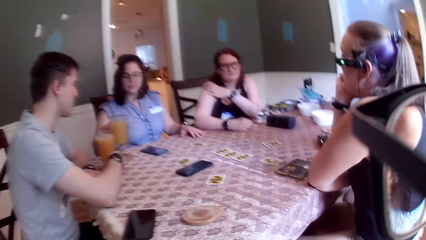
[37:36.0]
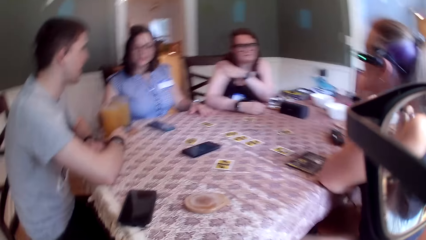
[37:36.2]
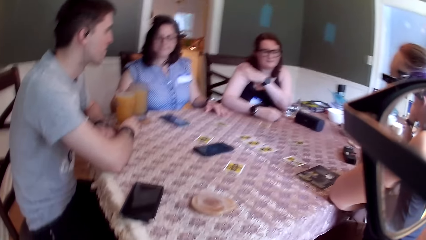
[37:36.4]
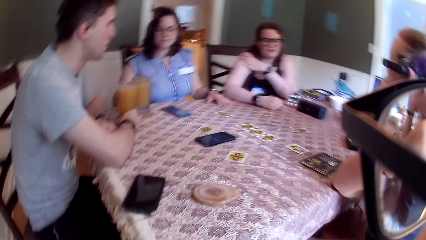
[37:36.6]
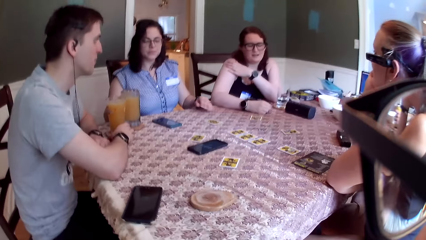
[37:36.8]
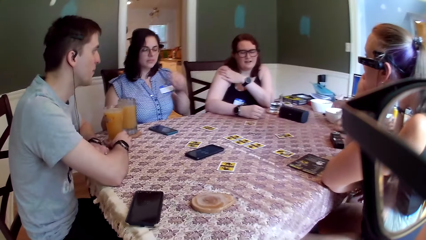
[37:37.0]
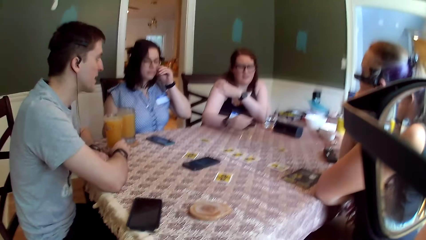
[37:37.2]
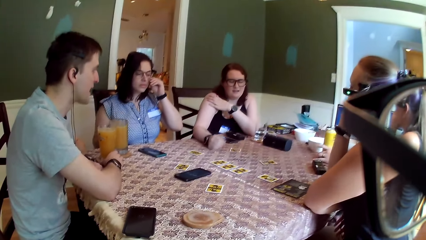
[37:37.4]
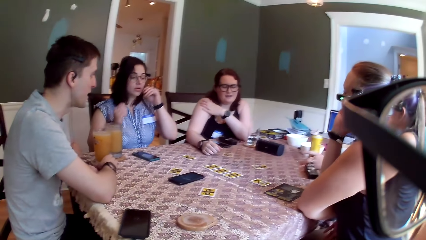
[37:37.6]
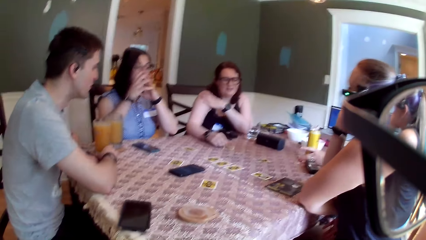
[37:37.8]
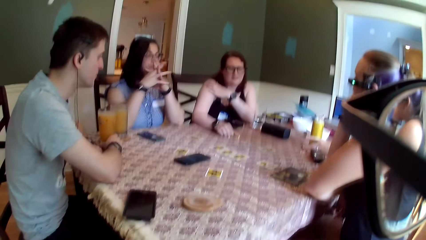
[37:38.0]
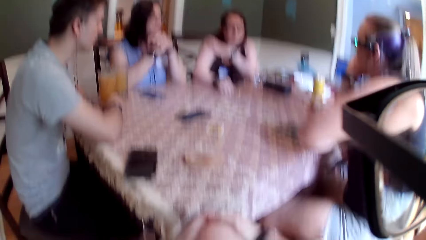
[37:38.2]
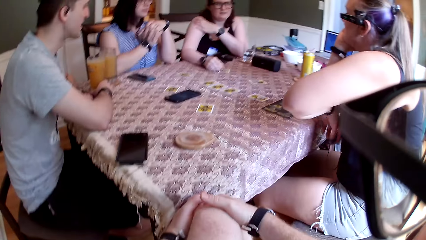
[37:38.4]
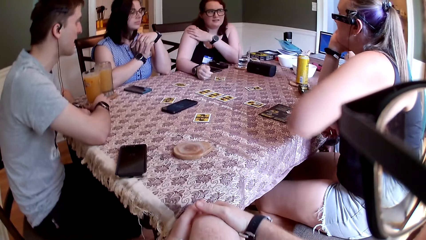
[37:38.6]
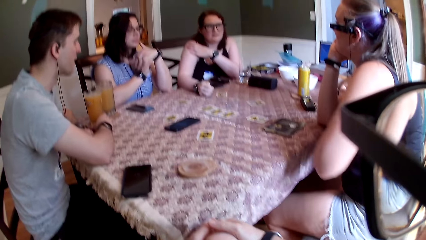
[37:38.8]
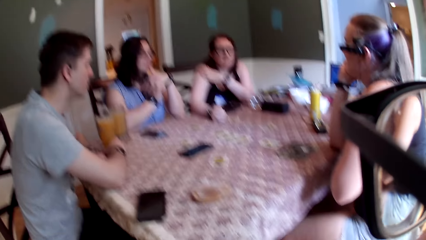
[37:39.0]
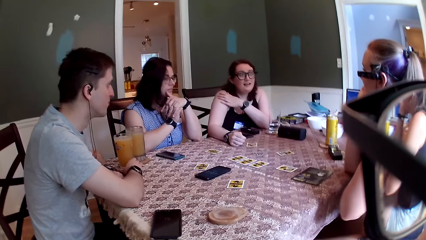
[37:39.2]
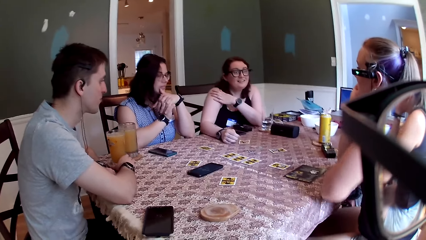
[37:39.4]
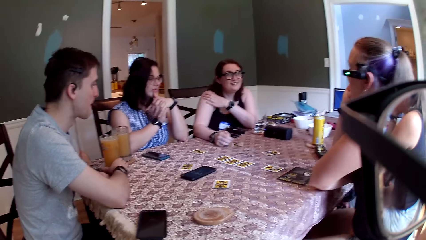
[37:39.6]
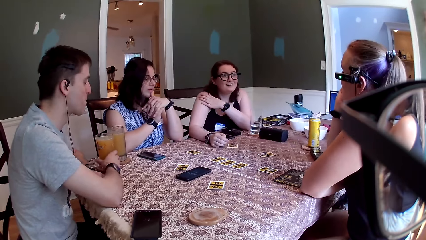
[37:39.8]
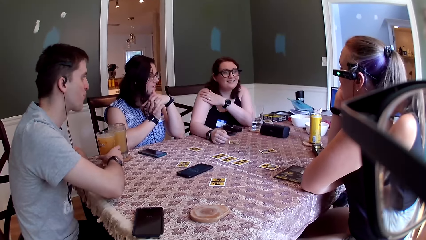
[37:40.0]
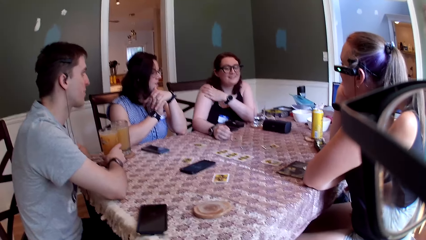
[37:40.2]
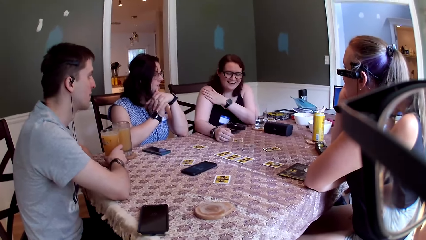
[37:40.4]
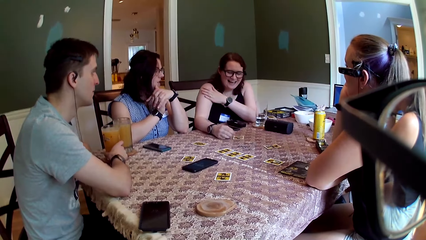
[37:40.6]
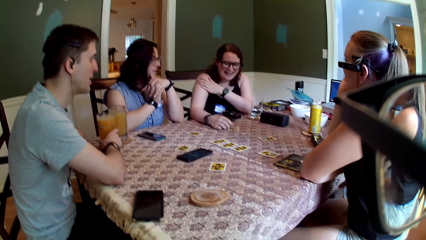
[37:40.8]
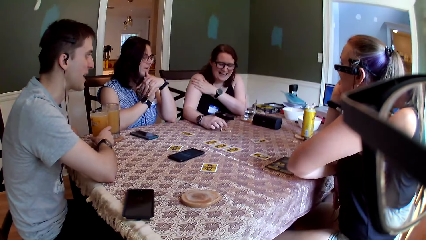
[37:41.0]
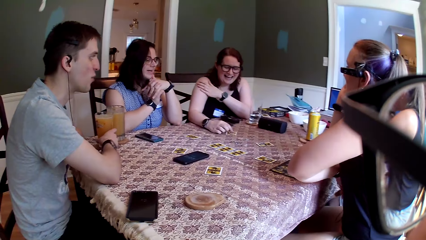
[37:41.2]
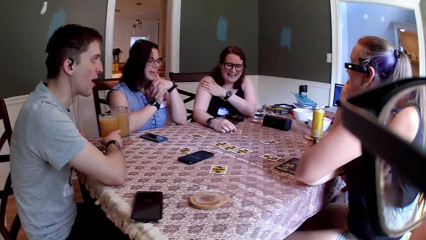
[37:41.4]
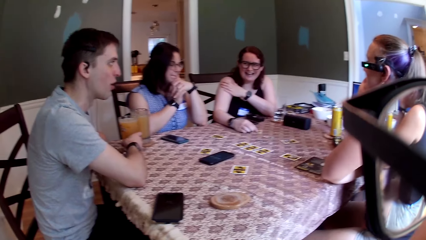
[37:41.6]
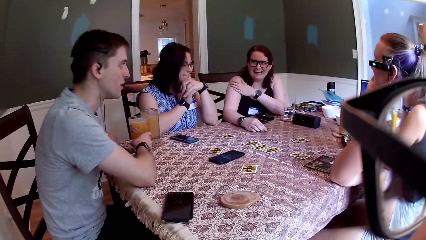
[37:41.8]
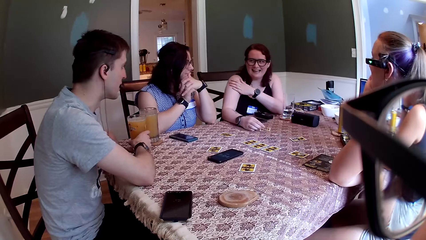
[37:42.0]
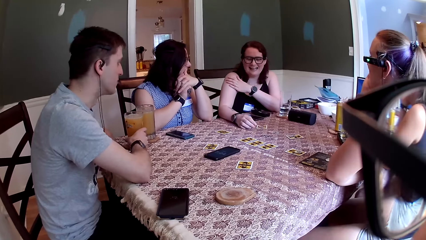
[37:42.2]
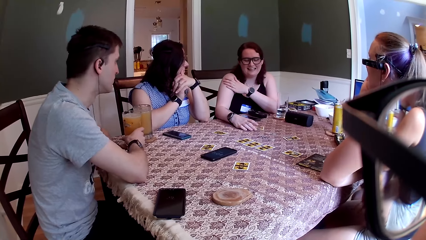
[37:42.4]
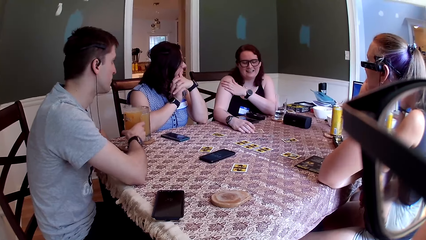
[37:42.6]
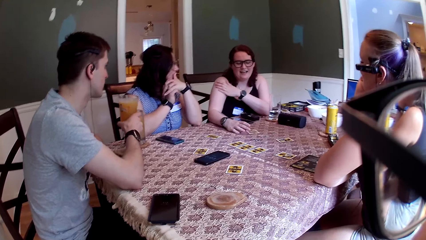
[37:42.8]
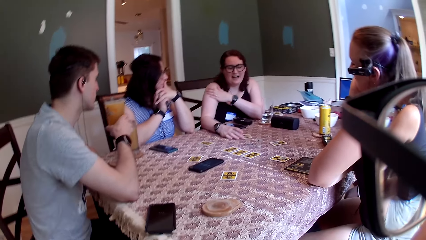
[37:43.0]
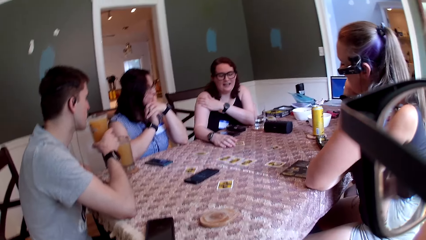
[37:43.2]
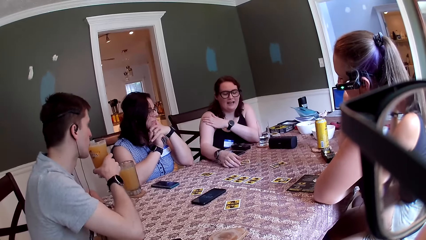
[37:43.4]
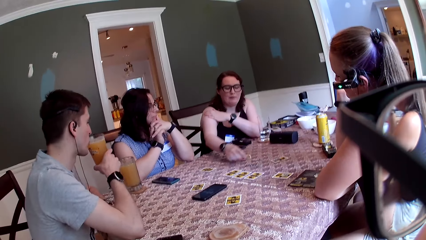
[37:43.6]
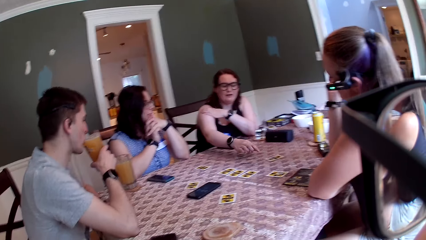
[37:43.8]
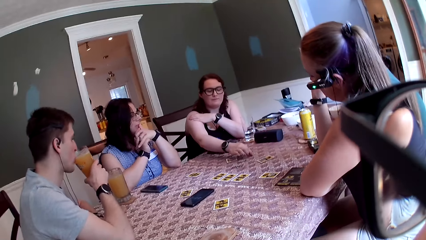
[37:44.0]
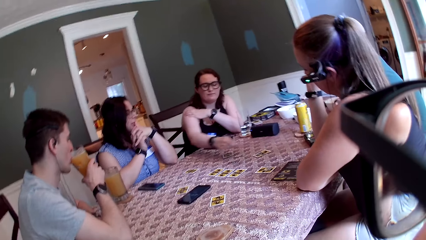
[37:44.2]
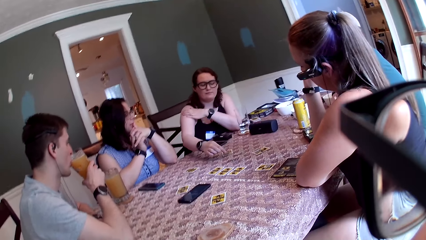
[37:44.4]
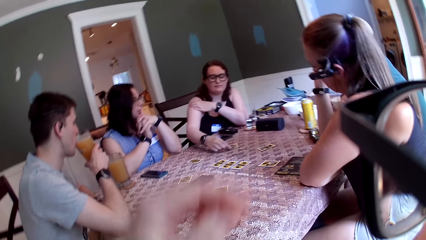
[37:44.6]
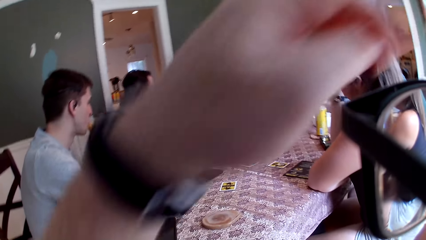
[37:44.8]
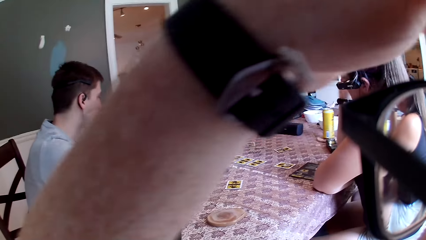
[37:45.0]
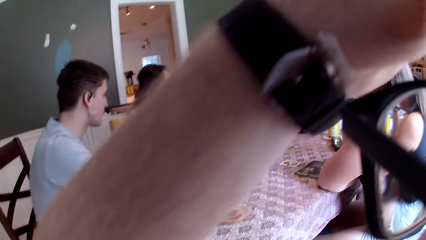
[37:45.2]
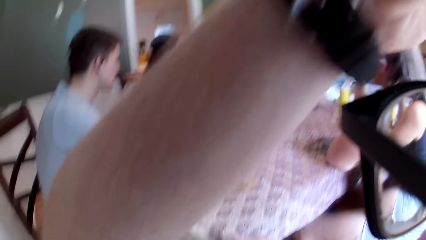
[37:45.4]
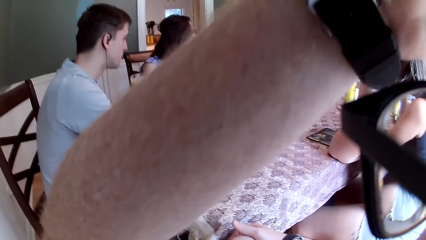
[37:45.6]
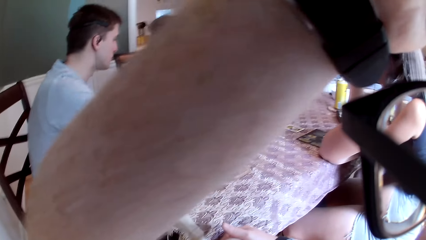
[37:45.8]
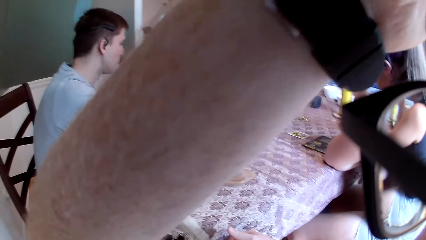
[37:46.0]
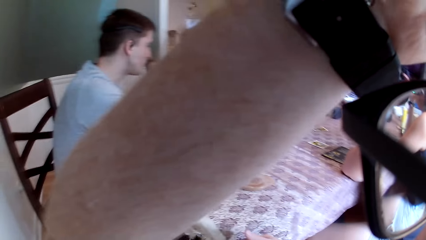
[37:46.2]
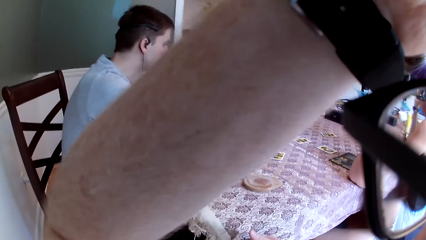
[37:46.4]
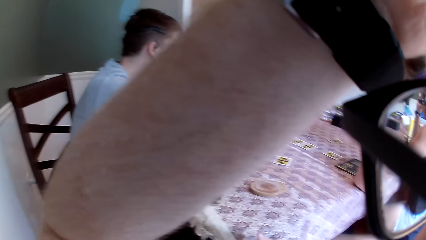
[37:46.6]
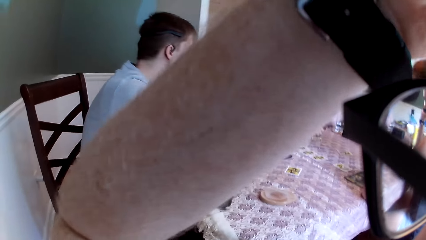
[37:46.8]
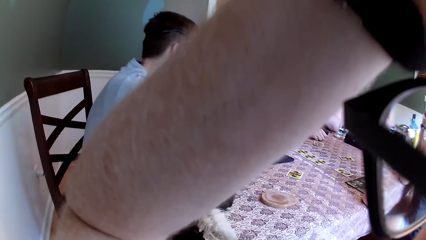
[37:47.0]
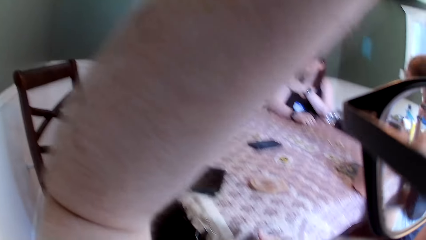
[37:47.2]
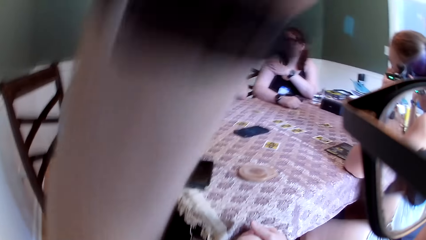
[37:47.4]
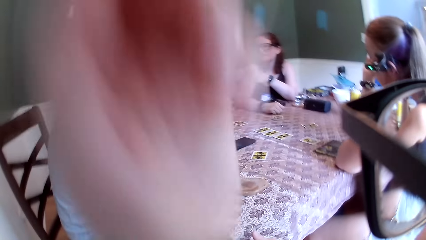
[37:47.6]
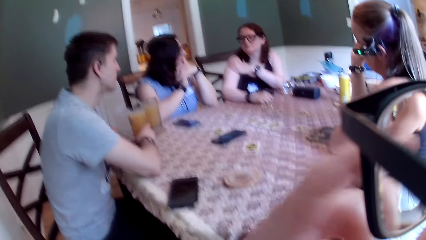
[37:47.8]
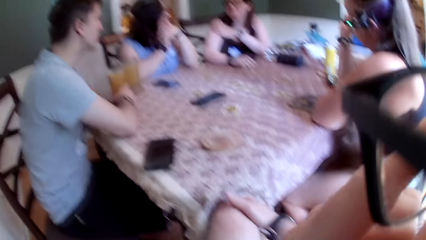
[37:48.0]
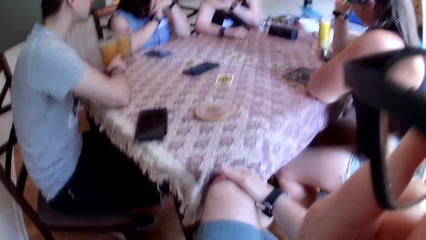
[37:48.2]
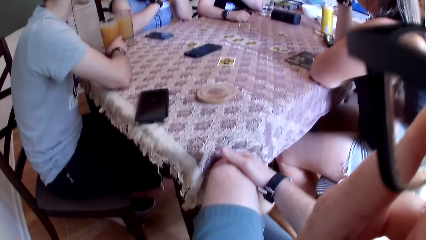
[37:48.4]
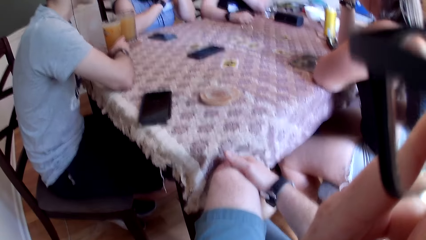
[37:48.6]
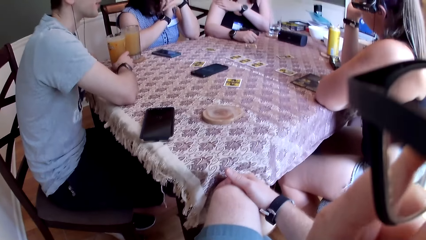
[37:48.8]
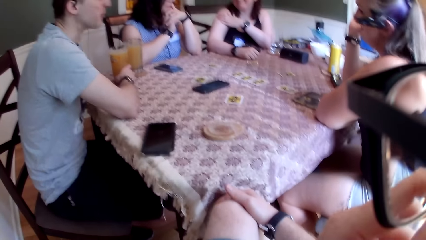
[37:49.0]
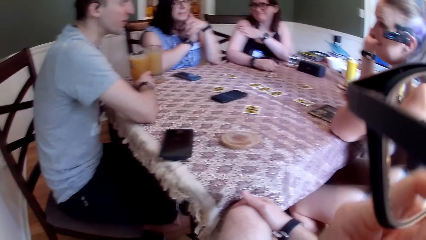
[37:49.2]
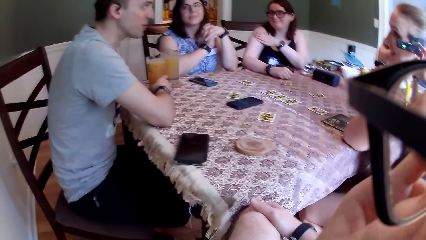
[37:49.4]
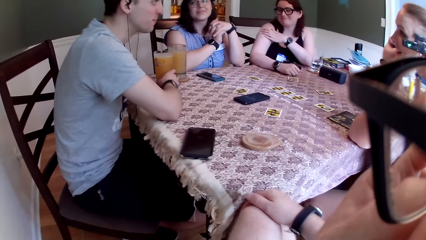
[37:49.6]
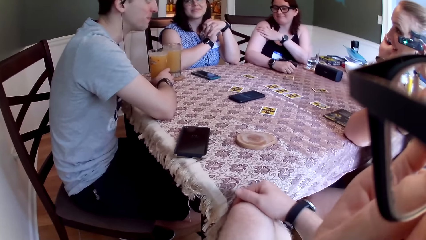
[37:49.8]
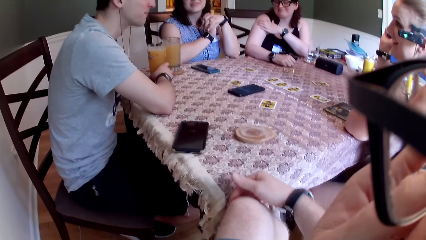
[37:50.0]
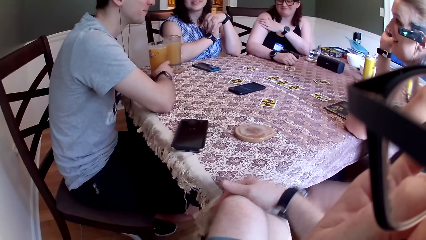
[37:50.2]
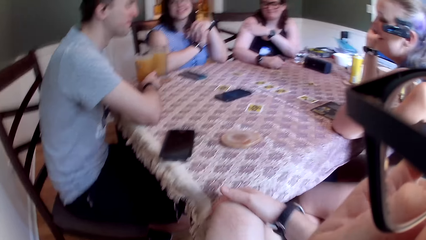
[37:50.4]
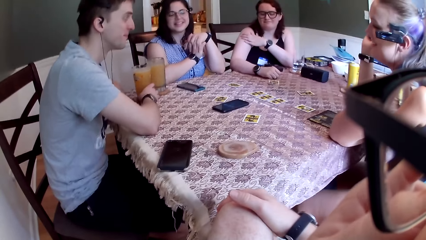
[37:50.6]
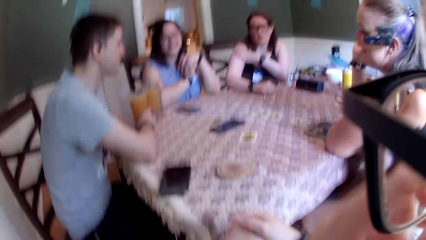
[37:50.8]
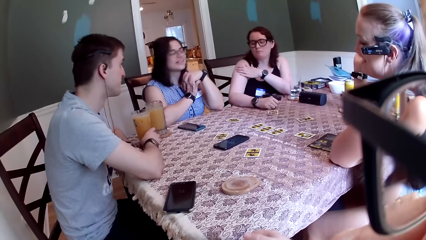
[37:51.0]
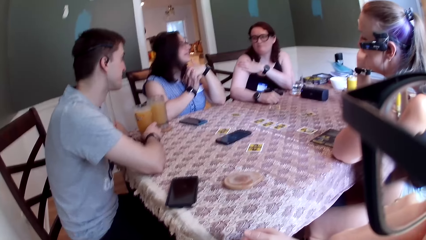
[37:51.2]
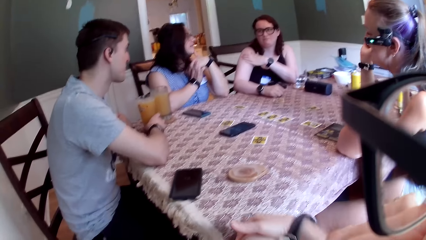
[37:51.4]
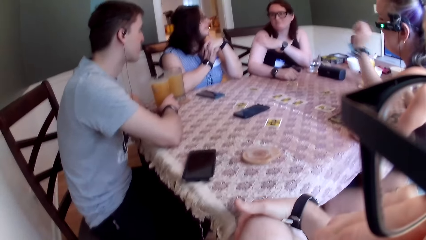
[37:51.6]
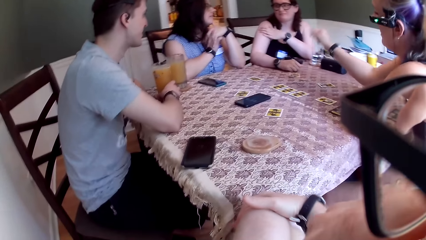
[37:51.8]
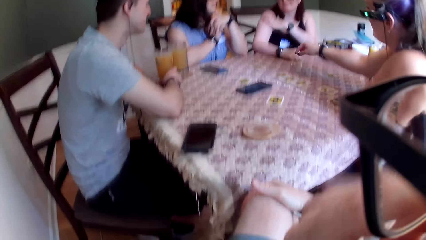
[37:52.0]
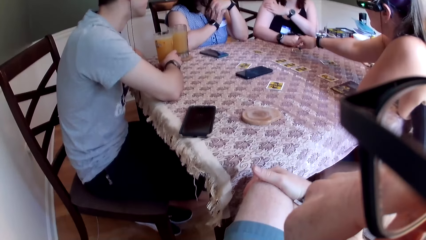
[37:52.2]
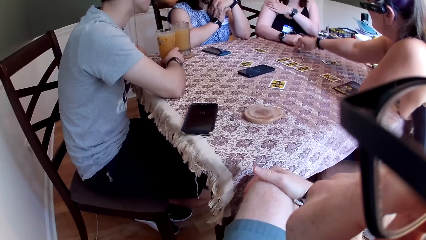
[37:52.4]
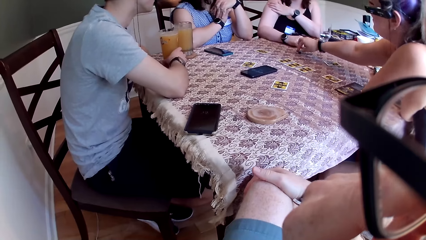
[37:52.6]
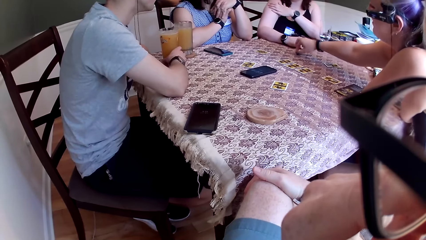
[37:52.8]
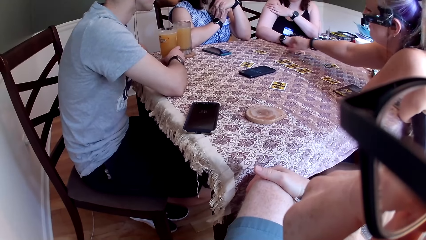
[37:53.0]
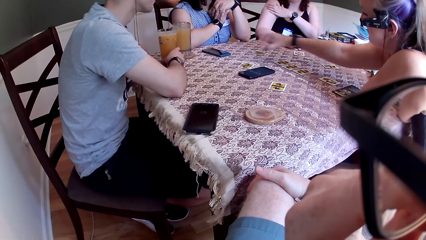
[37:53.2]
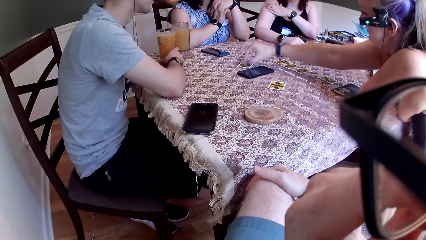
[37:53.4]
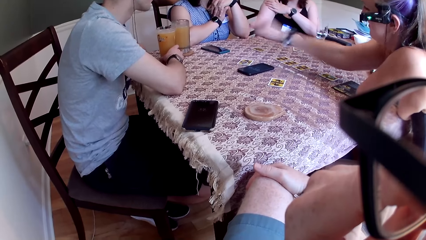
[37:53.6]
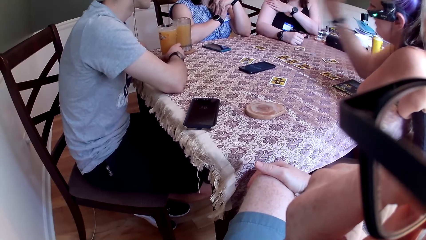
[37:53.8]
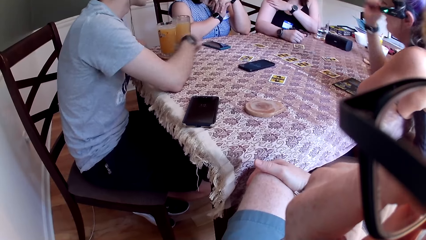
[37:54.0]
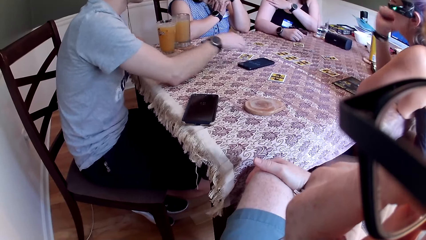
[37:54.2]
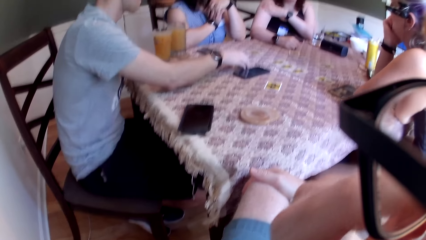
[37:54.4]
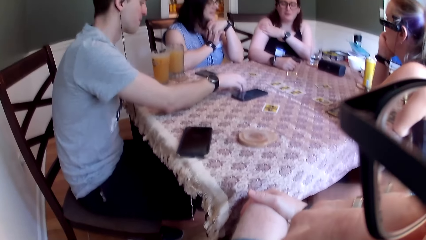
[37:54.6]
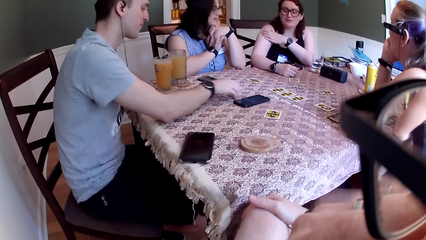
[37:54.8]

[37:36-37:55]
A woman drops the can of drink on the table with her right hand. Another woman plays with the coin on the card with her right hand. A third woman converses with the first woman. The second woman plays with the coin on the card with her right hand. A man lifts the glass of drink with his right hand and drinks from the glass of drink with his right hand. The second woman lifts a coin with her right hand and puts the coin on the card with her right hand. The camera wearer lifts his left hand. The second woman converses with the group of people. The camera wearer touches his leg. The third woman lifts the coin from the card with her right hand. The camera wearer puts his hands together. The third woman puts the coin on the card with her right hand. The man draws the card nearer with his right hand.
